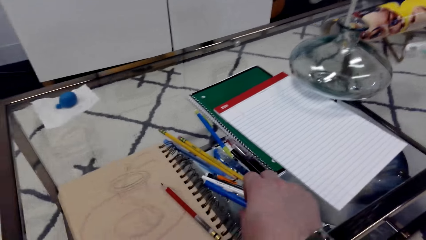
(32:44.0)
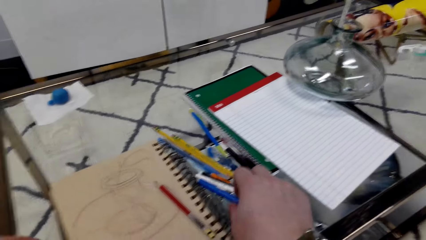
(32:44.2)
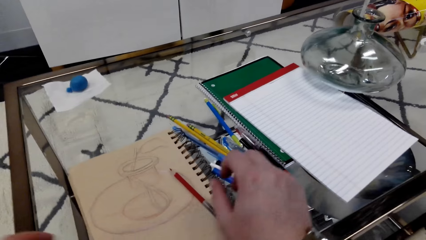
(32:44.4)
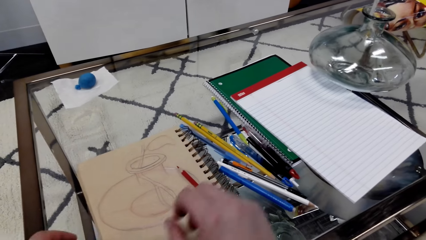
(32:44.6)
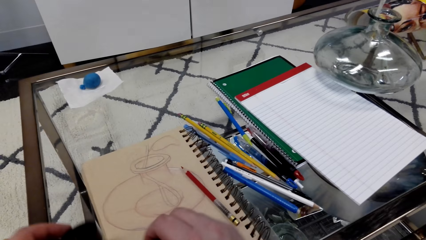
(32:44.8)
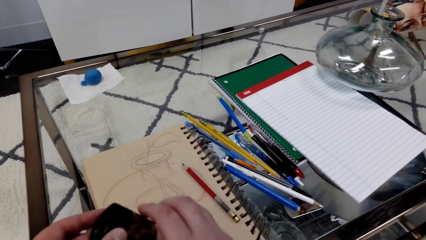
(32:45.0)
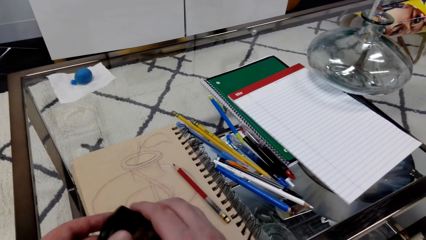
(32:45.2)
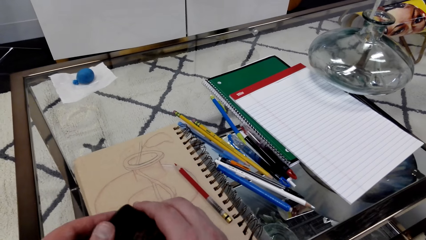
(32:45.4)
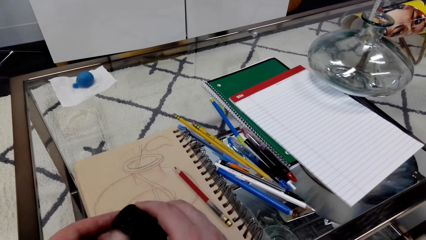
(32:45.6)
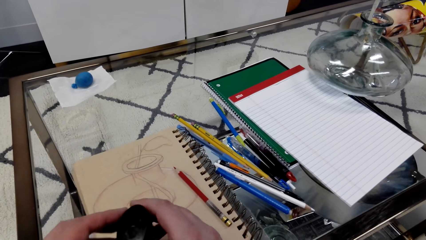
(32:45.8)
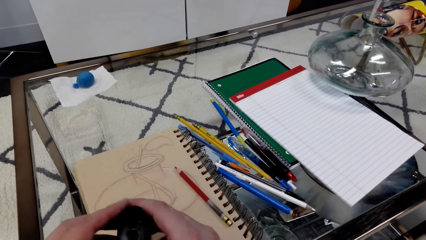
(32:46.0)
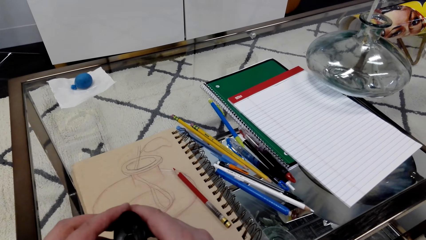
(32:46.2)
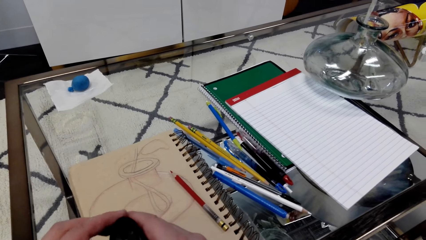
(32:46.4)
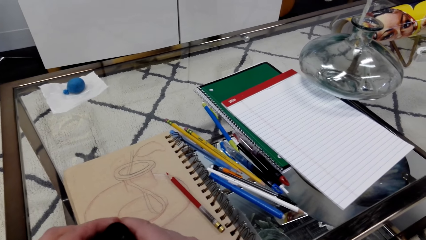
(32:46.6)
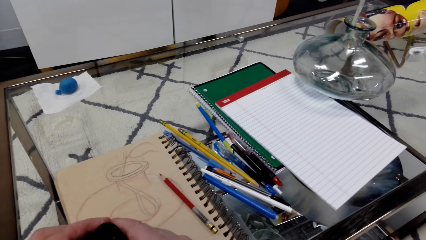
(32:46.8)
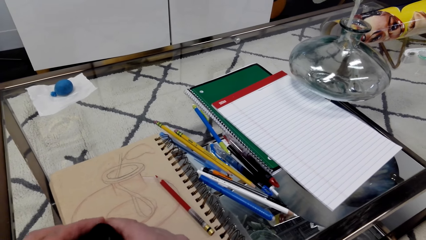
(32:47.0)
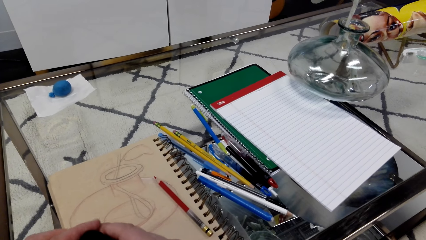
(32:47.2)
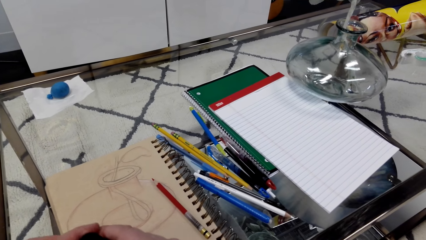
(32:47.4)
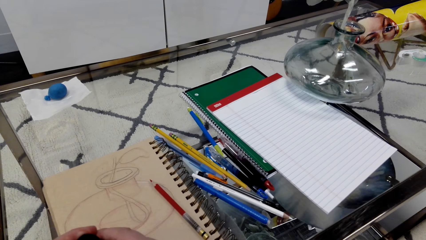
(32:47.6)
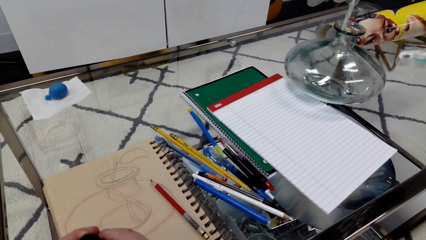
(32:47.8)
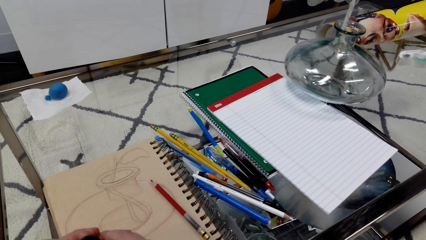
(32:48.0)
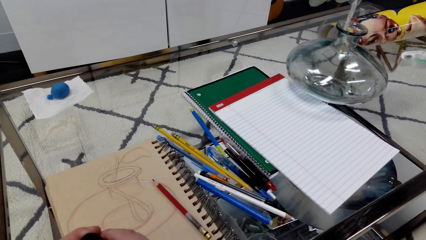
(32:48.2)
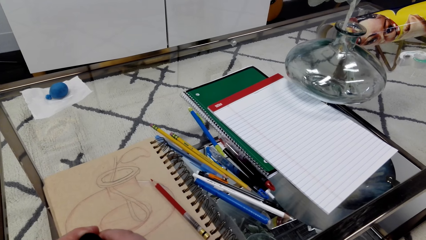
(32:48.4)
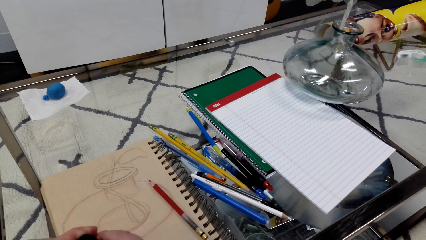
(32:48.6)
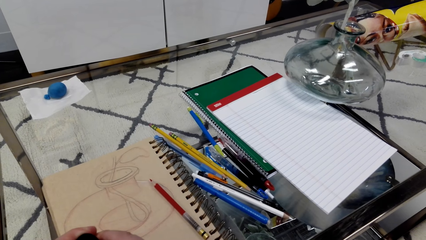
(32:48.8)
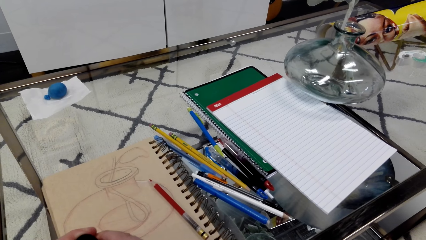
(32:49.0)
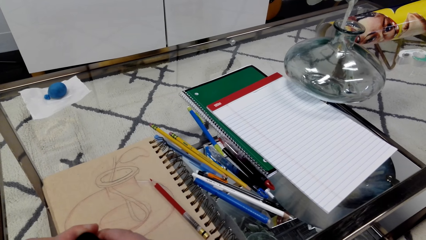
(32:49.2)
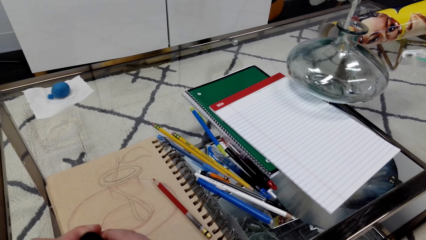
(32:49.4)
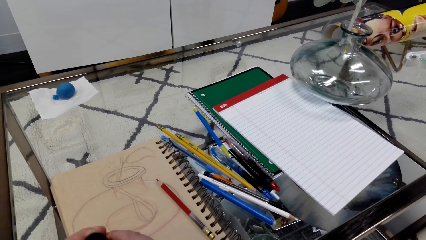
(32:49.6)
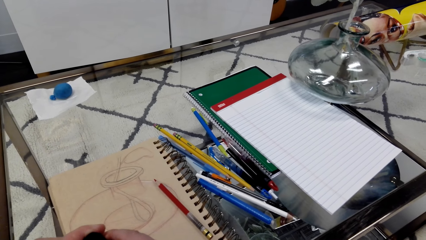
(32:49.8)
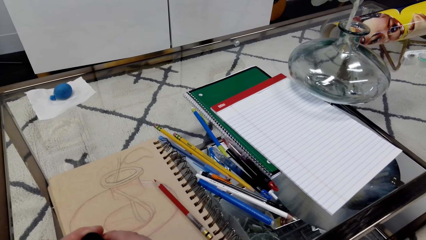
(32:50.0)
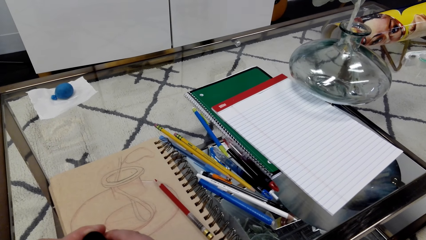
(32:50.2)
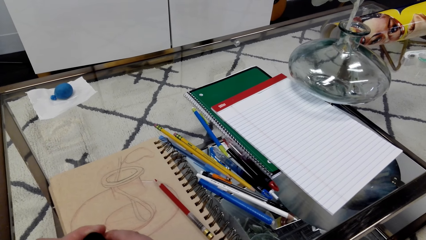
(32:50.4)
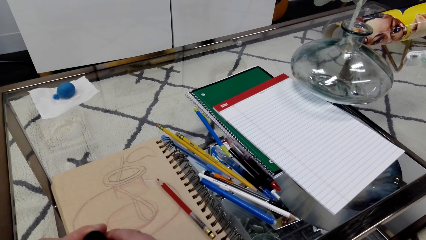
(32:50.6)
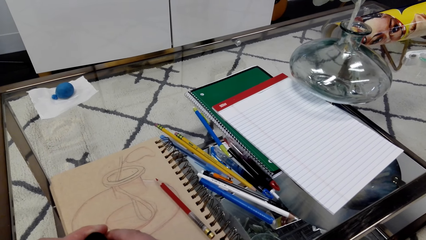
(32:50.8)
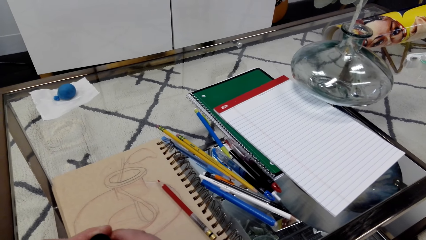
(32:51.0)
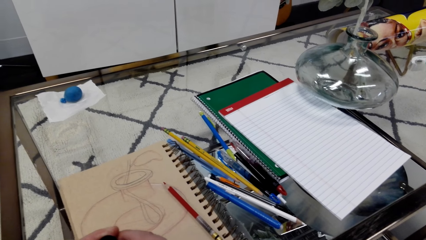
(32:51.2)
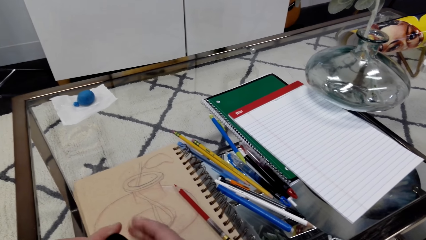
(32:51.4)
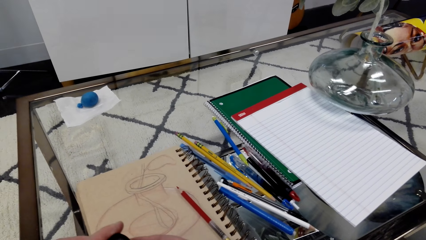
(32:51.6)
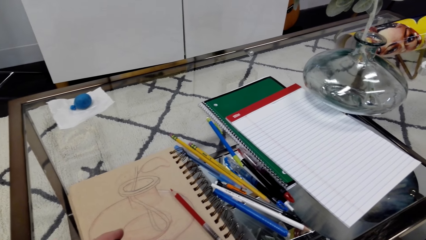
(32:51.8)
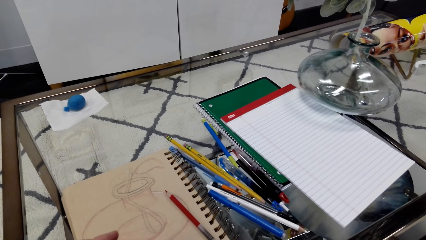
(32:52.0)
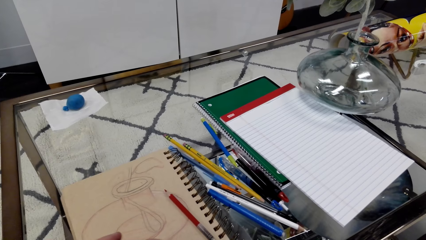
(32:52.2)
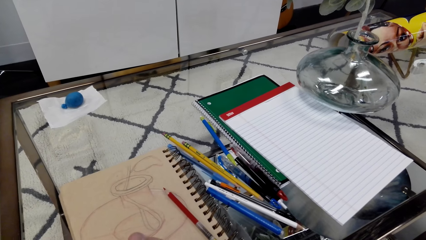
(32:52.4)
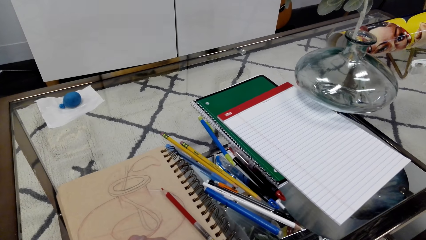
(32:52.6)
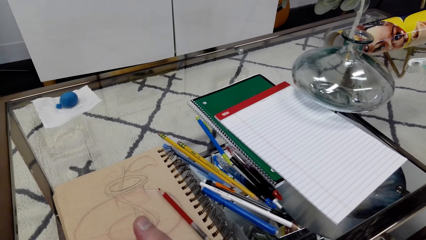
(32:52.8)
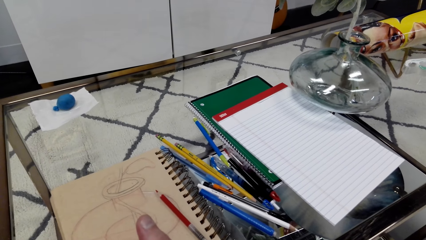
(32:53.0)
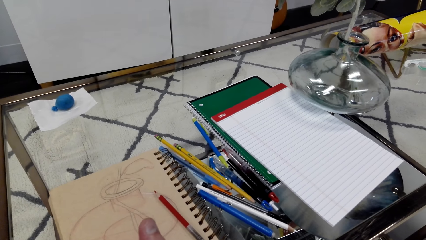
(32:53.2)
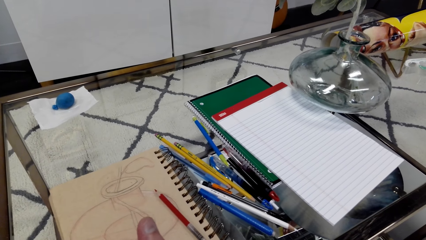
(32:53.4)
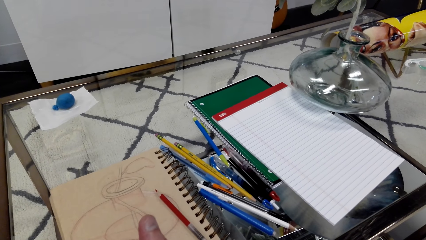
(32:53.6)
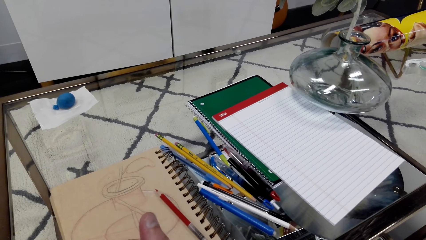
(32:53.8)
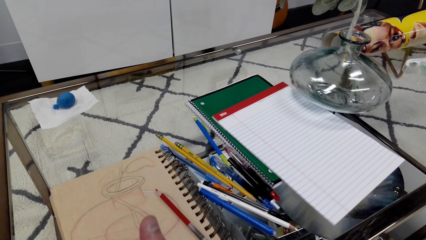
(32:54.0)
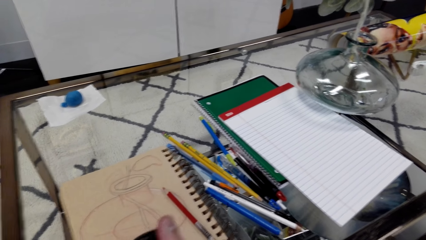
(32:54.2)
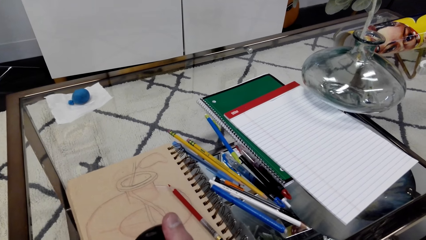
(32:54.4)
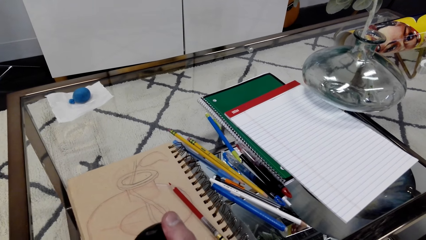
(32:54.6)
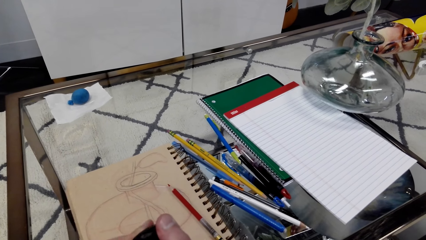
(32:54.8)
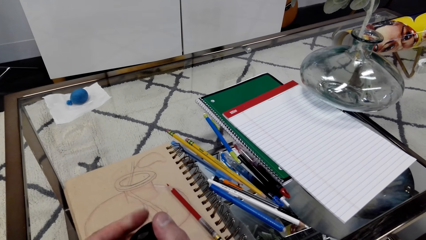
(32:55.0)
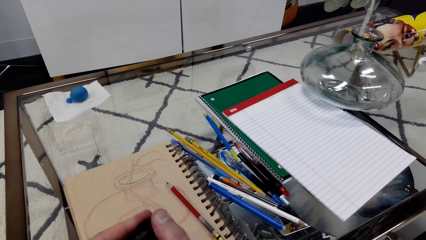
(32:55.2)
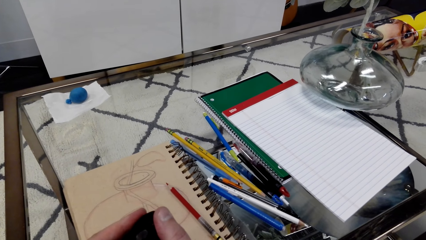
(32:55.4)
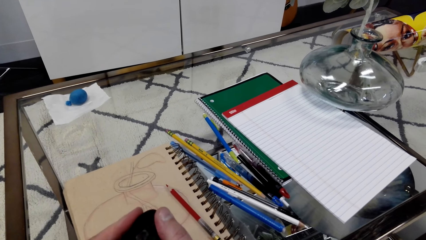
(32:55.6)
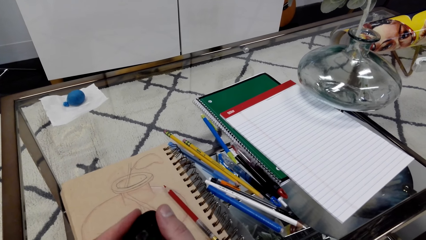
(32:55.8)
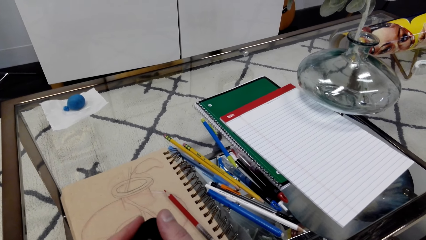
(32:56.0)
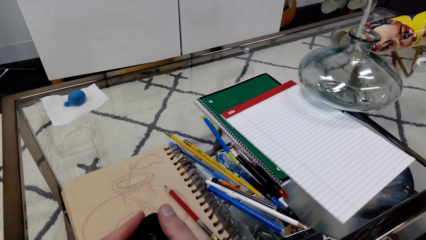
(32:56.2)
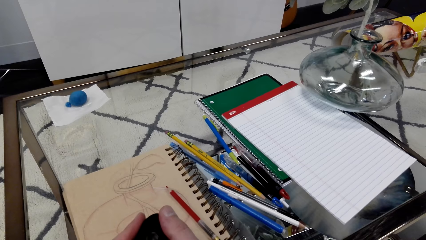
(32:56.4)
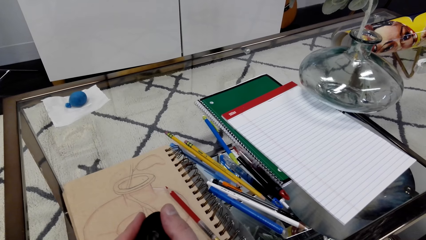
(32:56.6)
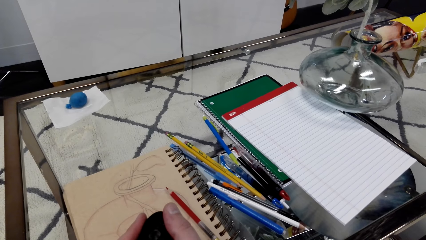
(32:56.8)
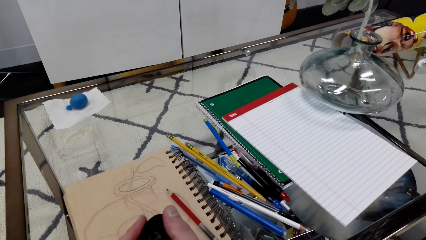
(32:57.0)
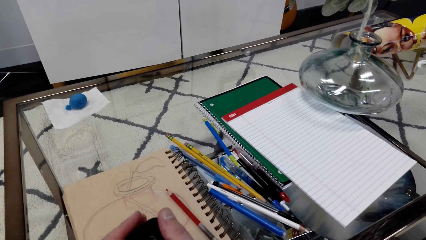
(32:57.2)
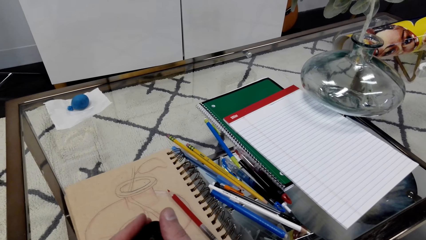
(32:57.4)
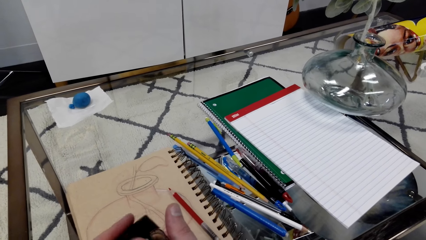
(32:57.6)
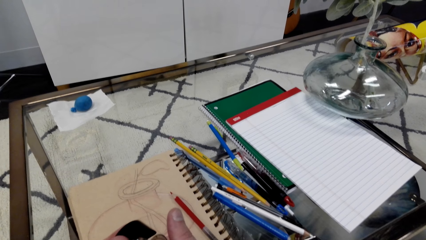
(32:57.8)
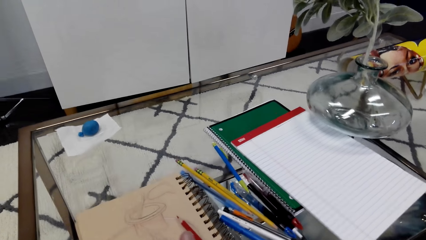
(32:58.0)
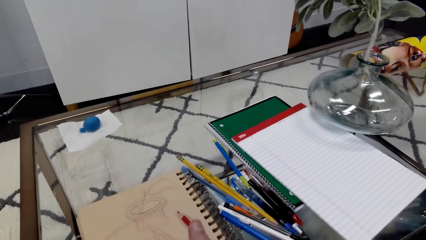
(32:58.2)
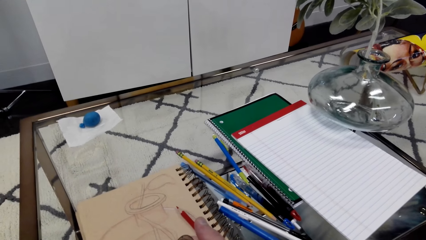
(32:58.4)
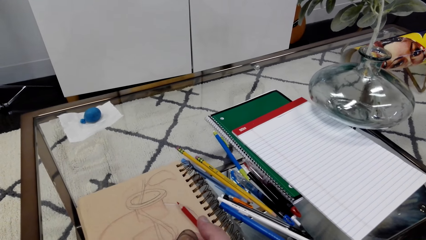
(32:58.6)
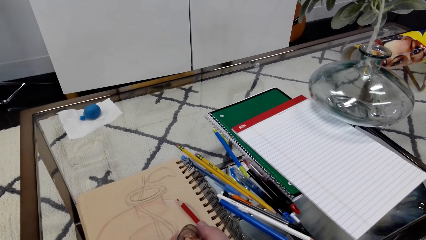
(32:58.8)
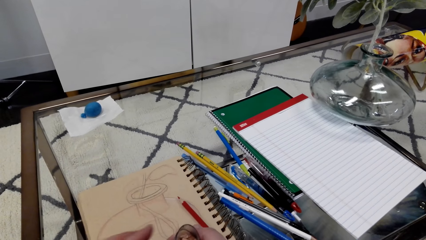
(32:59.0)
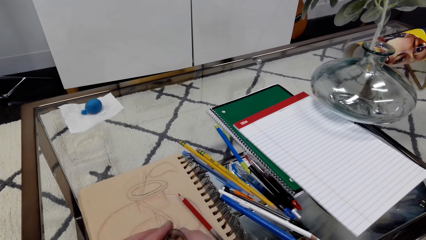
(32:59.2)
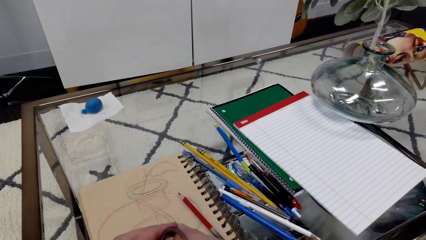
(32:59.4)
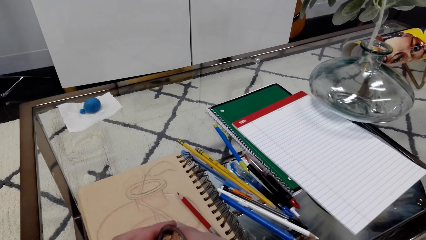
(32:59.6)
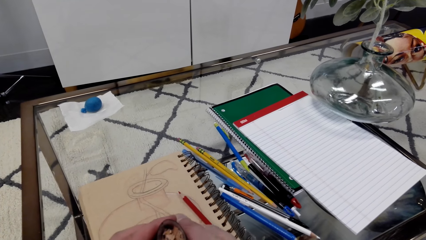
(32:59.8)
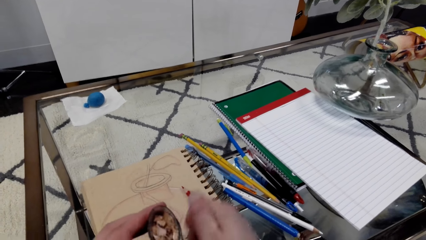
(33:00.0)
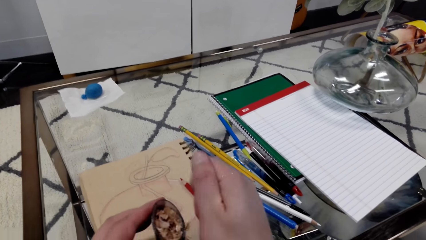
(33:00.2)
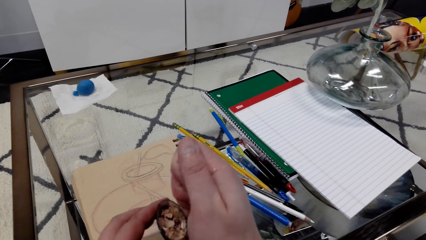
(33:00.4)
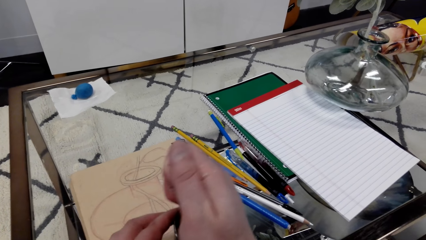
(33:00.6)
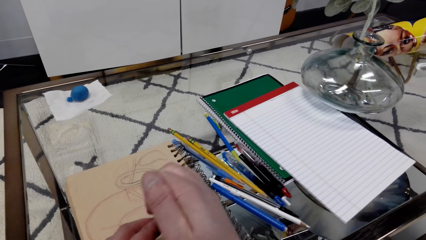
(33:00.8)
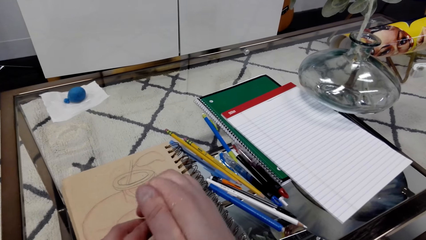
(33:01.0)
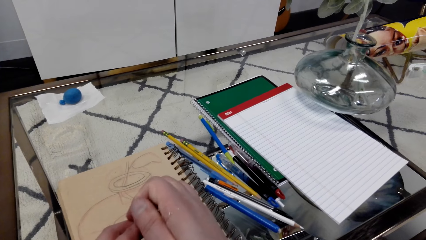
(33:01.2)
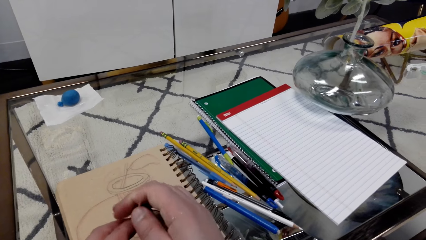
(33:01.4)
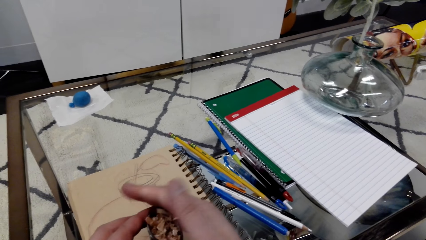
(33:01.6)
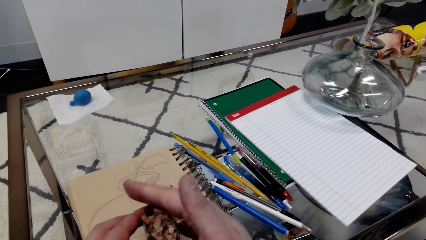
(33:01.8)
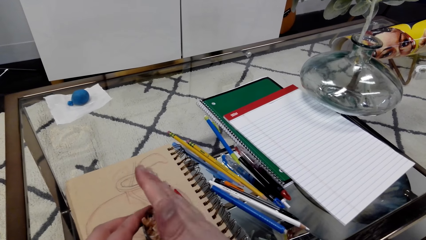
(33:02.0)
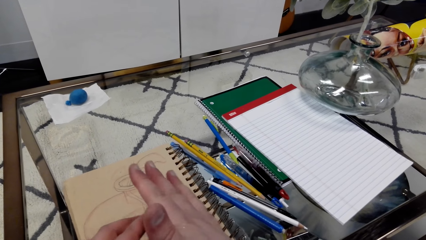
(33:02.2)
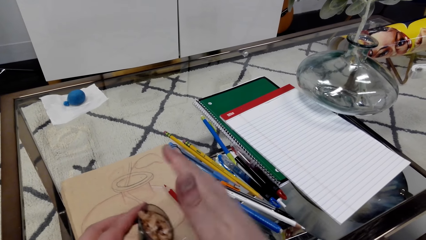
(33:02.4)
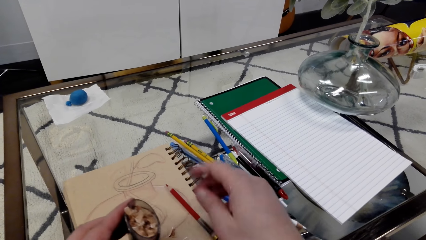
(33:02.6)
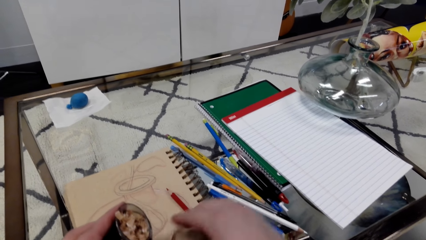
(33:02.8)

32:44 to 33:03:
The camera wearer unhands the pen. A man interacts with the camera wearer. The camera wearer sharpens the pencil.
